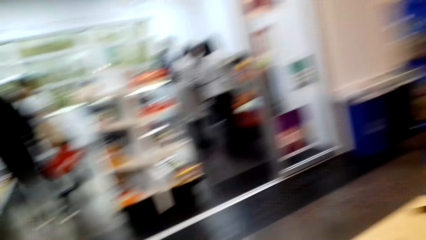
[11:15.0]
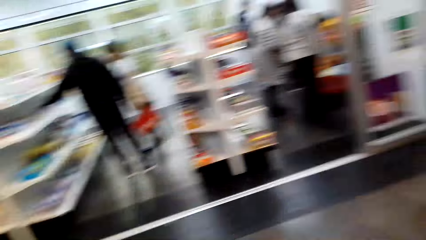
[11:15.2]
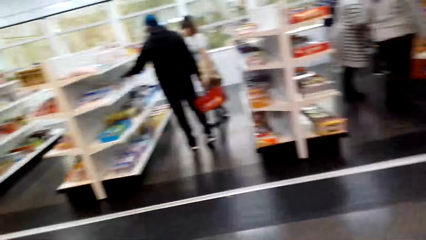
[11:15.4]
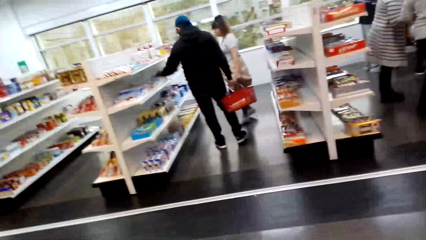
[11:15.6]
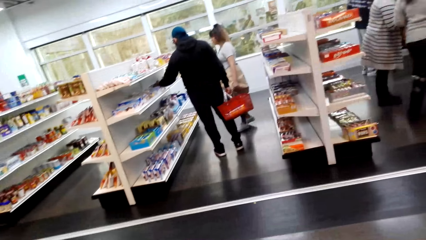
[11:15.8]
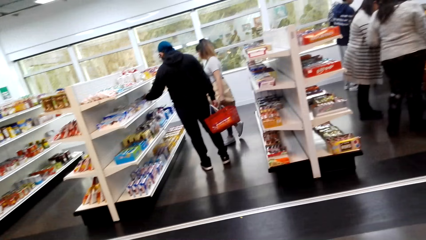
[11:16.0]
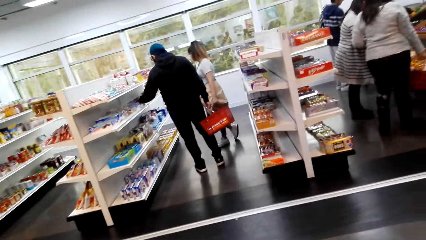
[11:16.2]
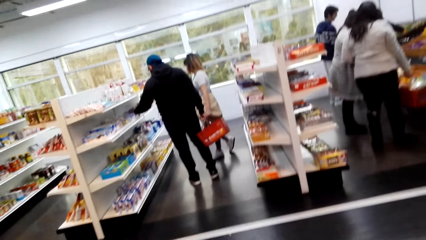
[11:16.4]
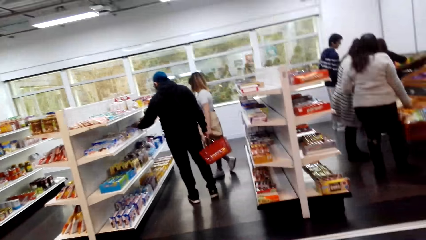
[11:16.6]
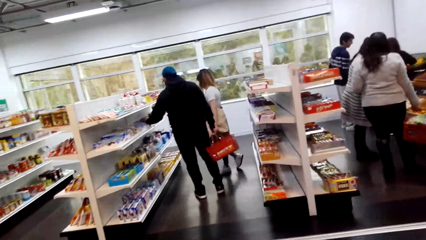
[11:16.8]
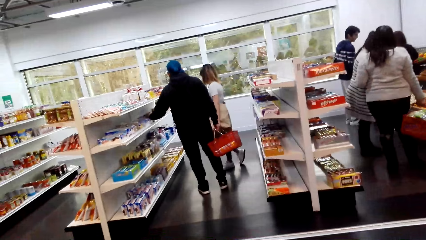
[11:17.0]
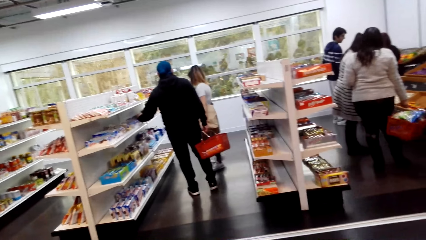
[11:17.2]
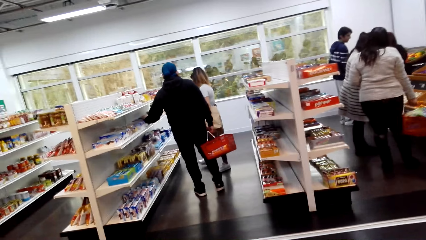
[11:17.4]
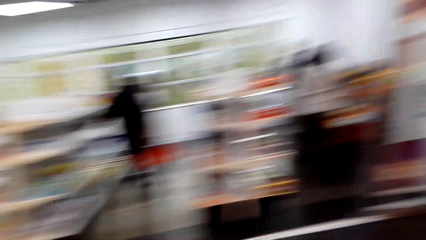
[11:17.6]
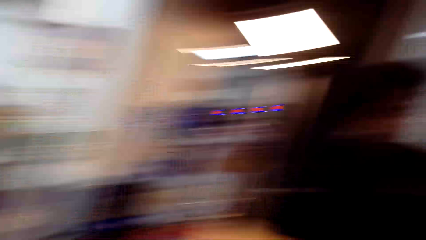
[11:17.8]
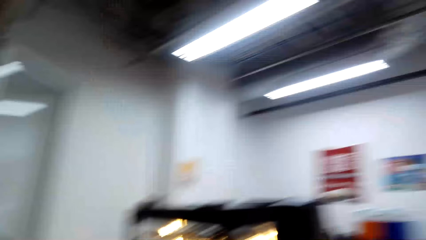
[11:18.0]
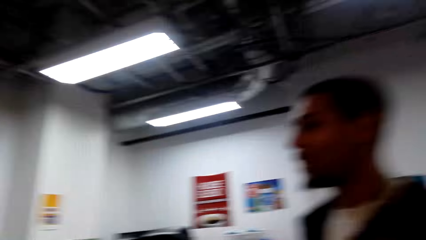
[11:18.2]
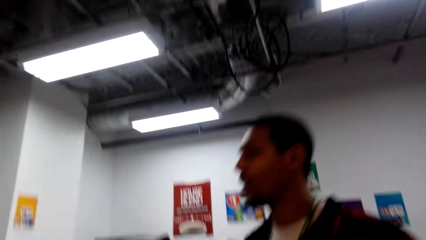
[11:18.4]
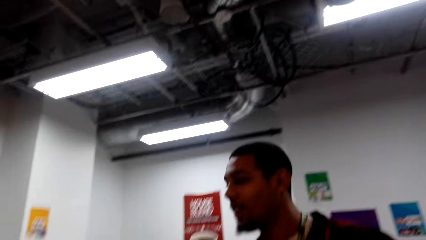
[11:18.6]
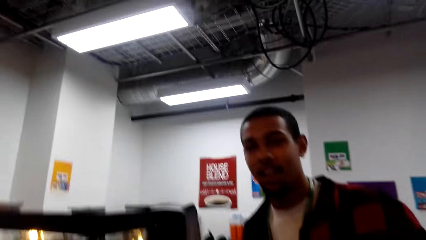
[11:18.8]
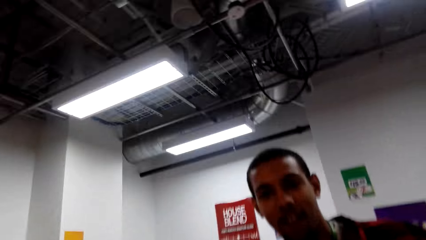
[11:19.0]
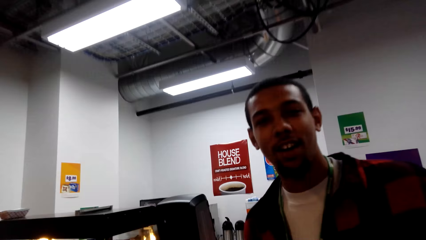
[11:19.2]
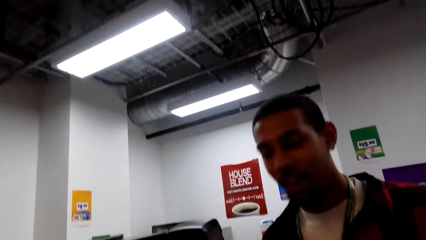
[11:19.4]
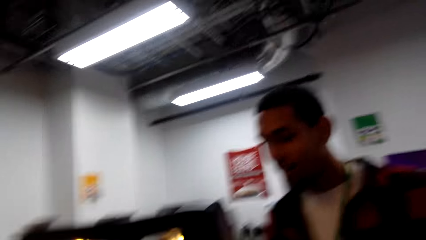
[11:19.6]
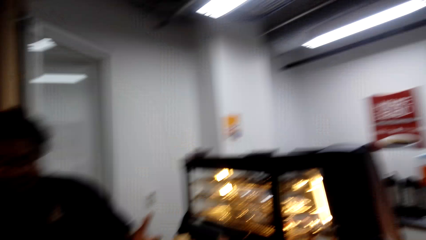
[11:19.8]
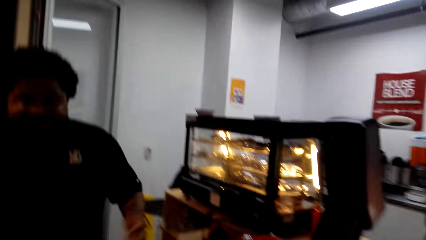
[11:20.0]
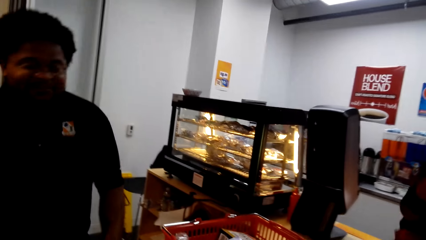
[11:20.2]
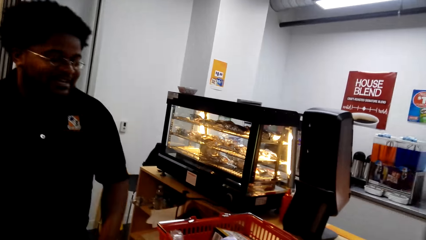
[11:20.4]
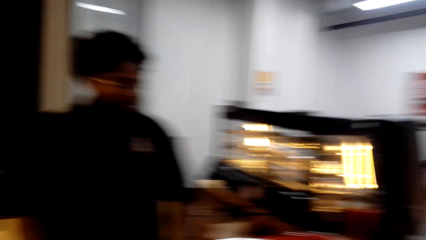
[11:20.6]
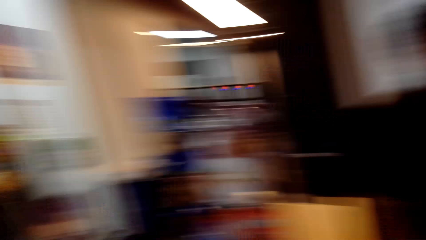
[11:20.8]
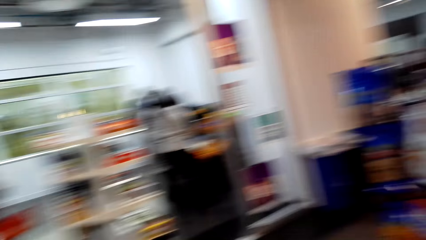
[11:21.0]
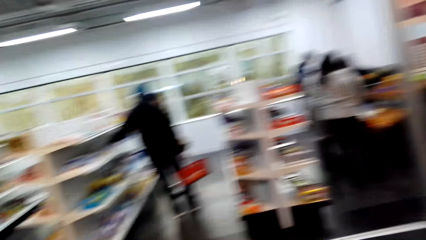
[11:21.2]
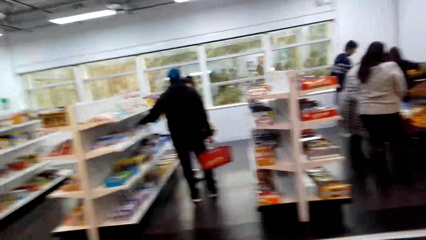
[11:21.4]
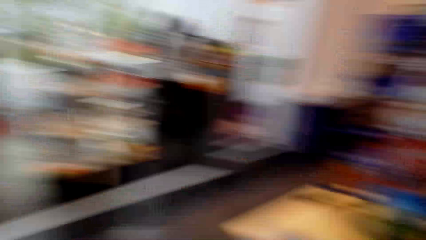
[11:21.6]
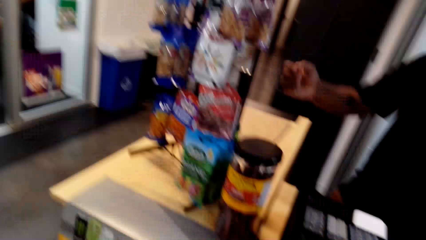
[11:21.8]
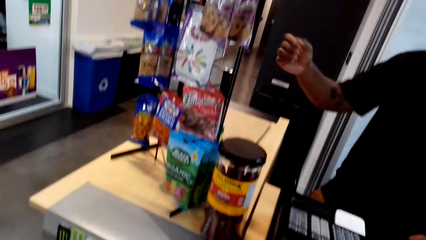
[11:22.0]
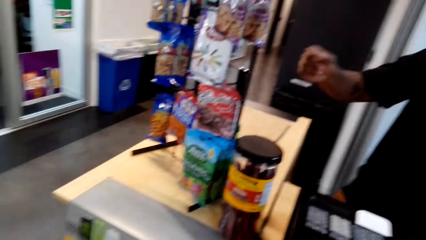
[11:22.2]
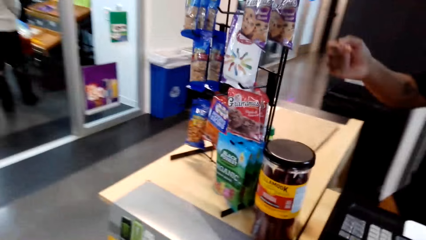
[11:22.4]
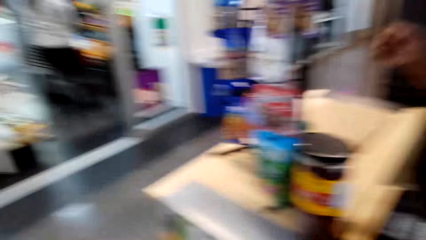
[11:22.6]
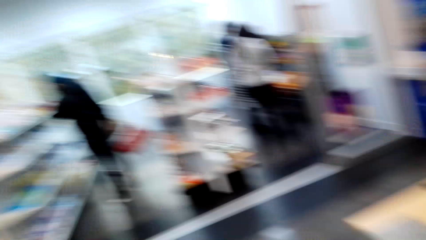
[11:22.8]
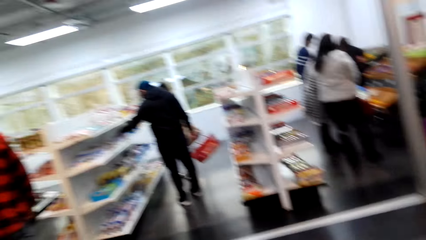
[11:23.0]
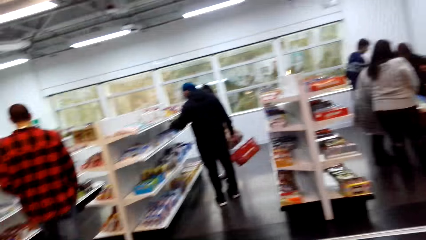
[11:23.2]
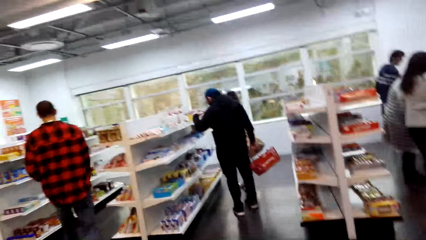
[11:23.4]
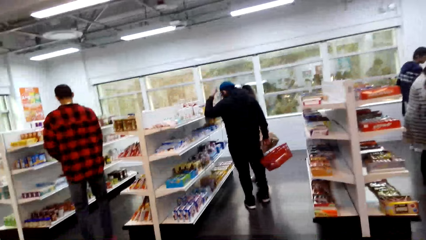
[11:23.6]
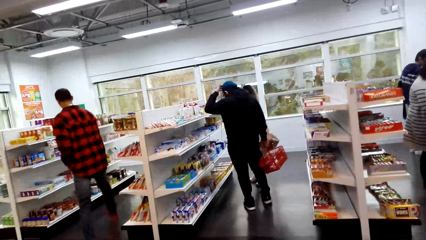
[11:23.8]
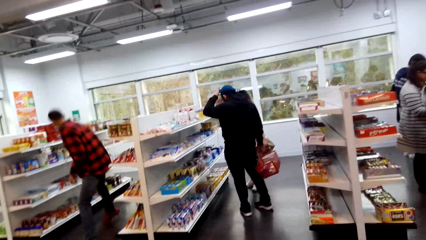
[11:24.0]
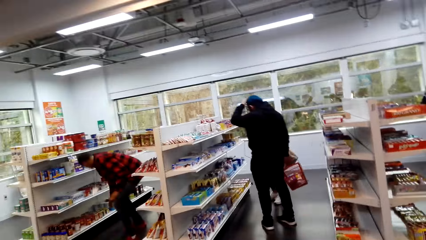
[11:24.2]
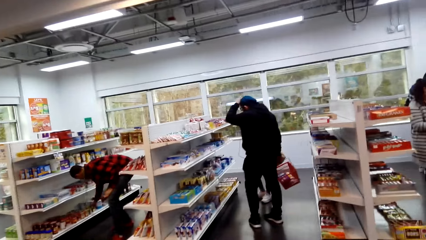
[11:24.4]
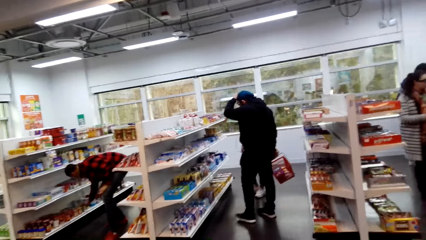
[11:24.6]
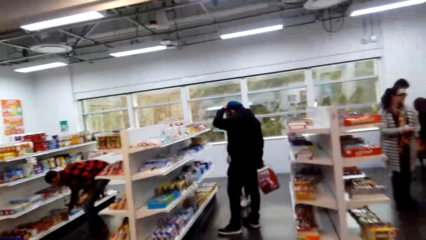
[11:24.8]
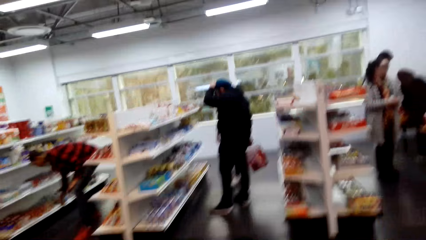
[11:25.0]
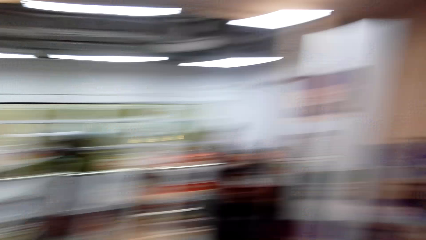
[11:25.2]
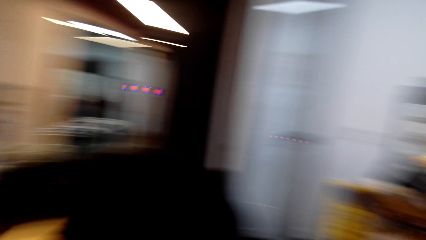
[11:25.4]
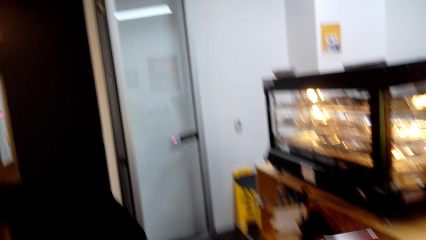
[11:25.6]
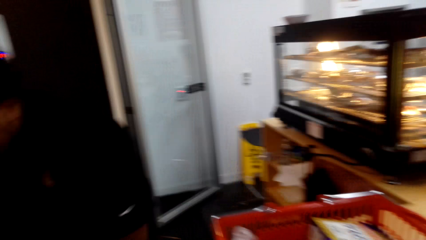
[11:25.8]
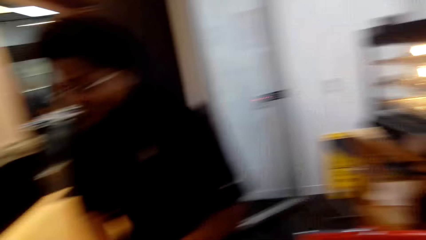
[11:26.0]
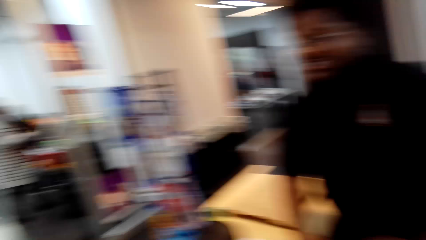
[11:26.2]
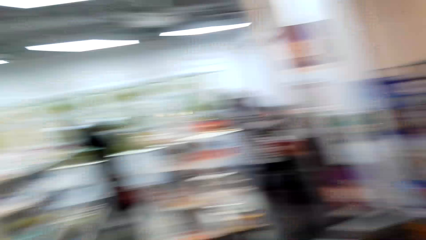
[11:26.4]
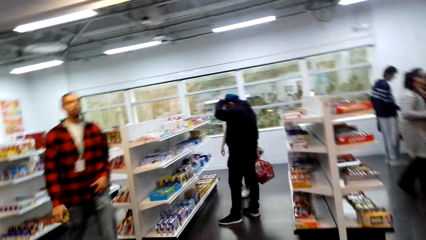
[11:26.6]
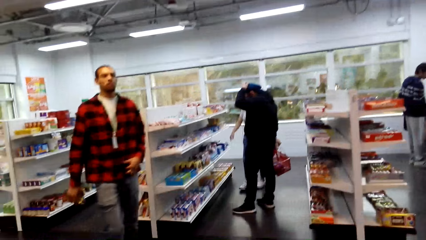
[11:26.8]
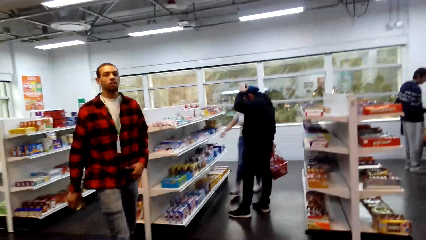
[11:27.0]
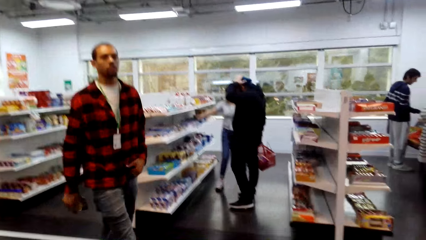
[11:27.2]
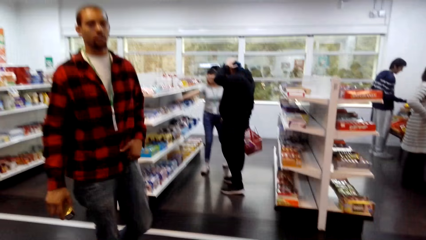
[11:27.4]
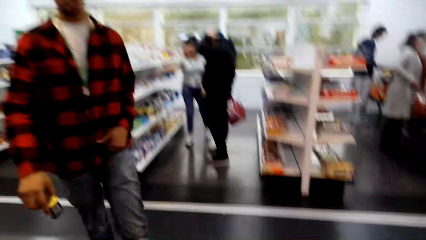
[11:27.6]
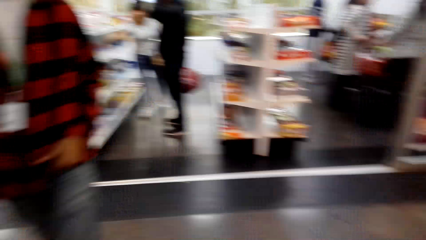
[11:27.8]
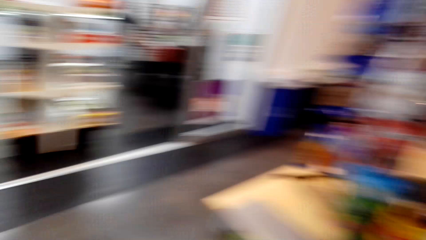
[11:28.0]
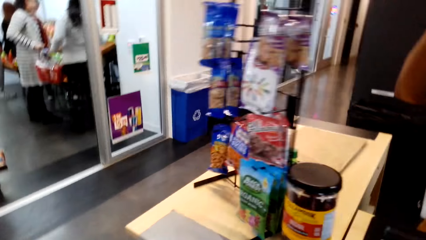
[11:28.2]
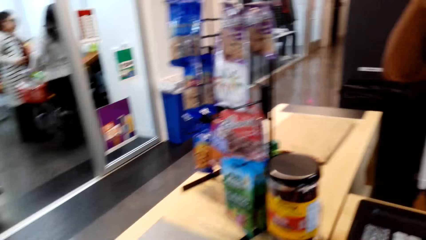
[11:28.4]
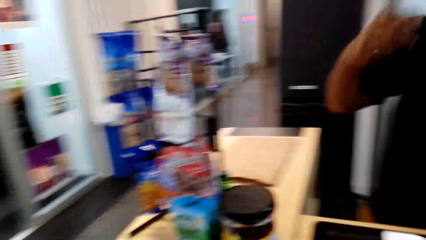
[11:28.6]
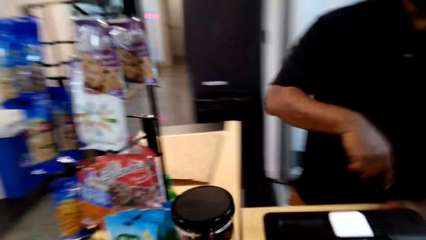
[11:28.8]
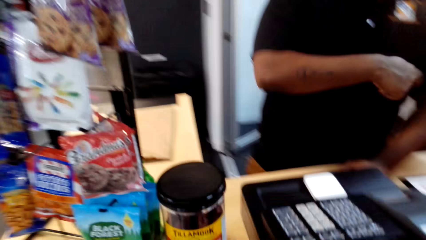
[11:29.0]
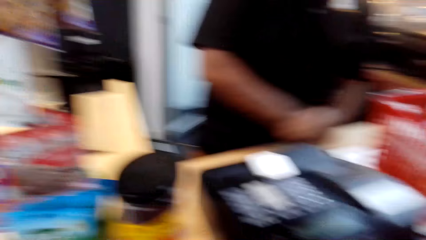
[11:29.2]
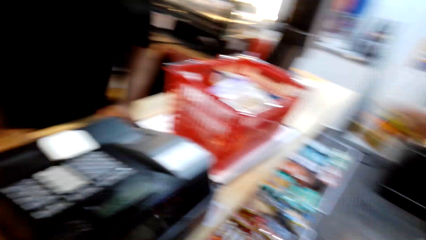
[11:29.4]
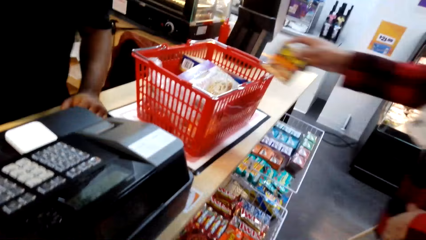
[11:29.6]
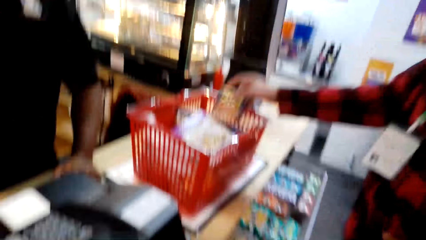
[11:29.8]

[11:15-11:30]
The camera wearer looks around the mall, stares at other people in the mall, and looks around the mall. They converse with a man and another man. The other man picks up a spam. The camera wearer looks around. The other man walks around.
